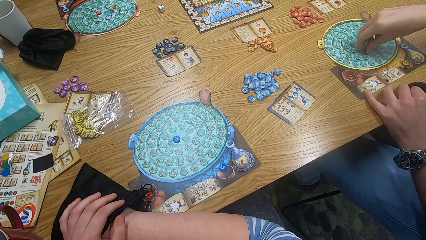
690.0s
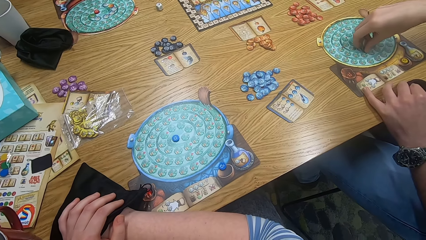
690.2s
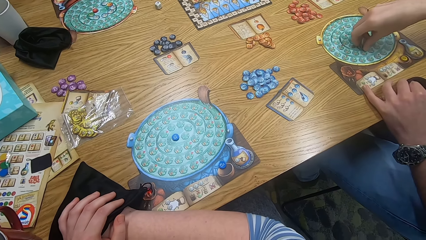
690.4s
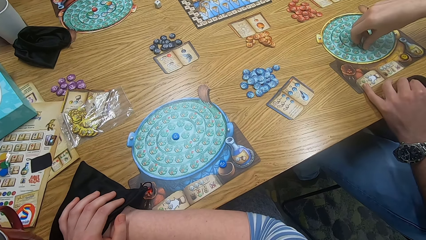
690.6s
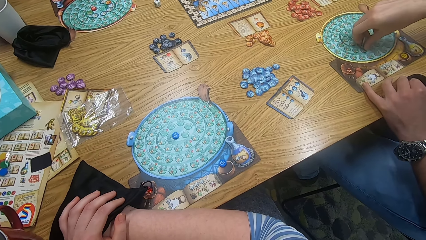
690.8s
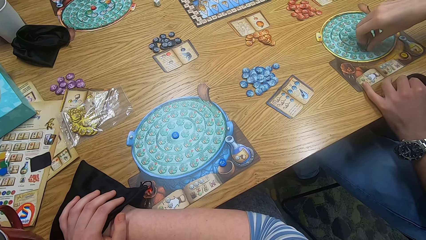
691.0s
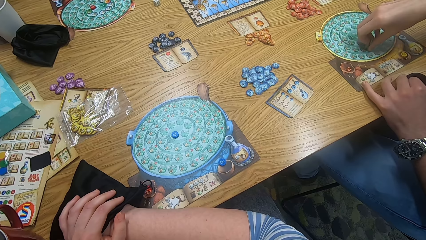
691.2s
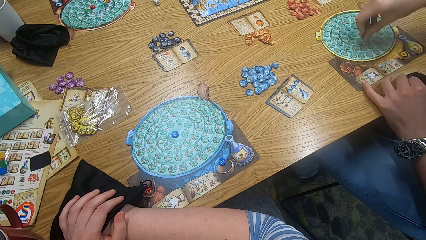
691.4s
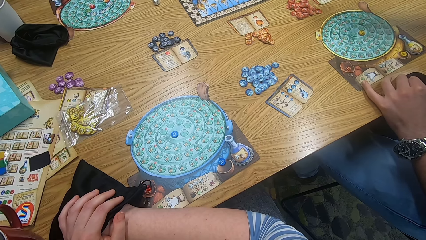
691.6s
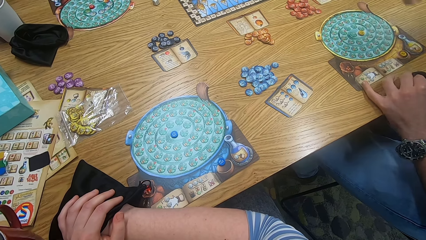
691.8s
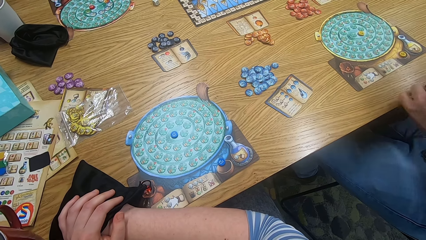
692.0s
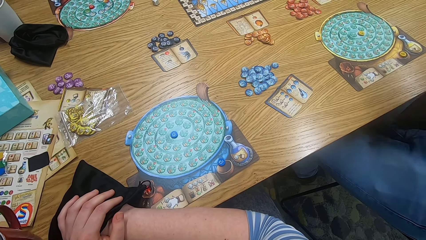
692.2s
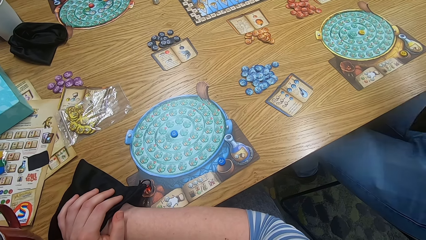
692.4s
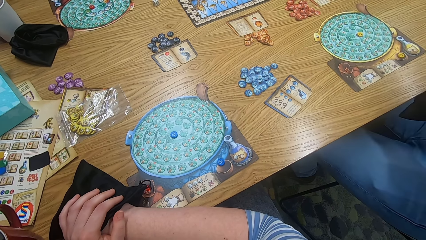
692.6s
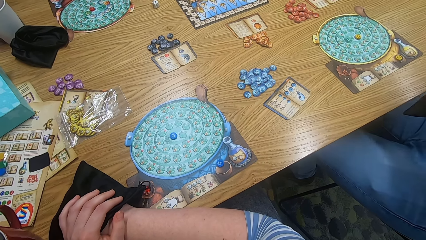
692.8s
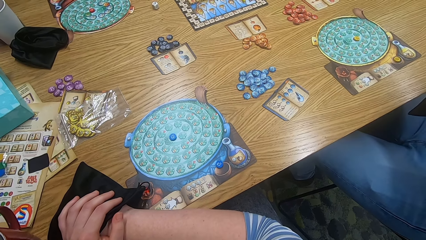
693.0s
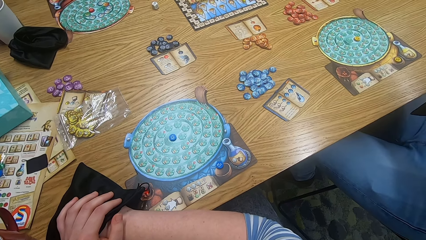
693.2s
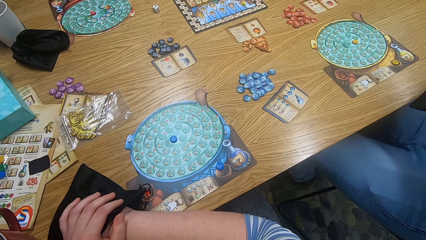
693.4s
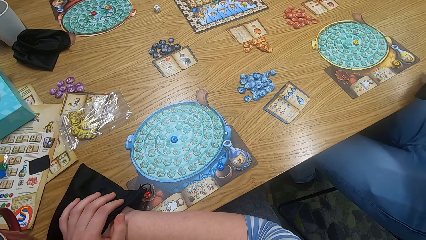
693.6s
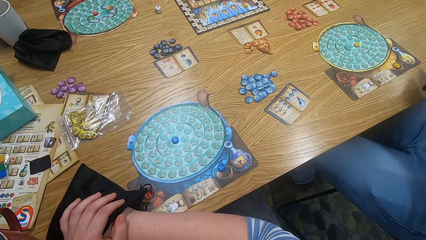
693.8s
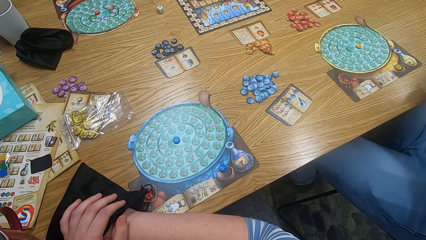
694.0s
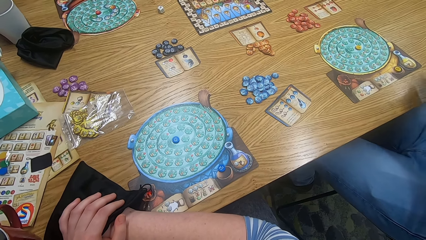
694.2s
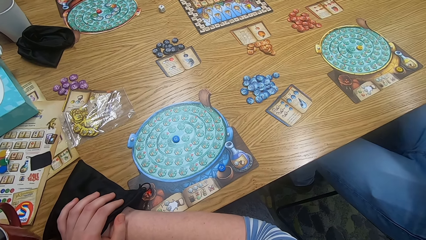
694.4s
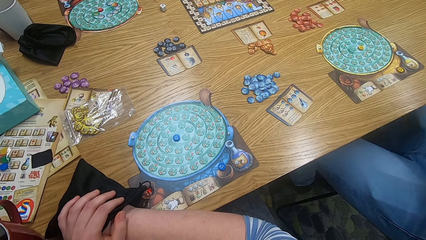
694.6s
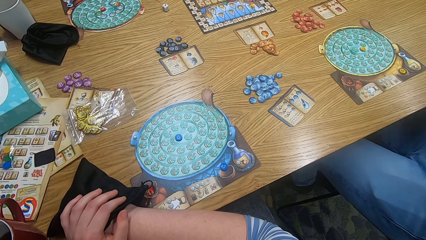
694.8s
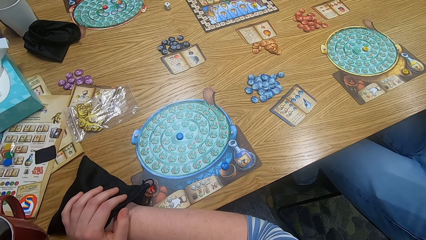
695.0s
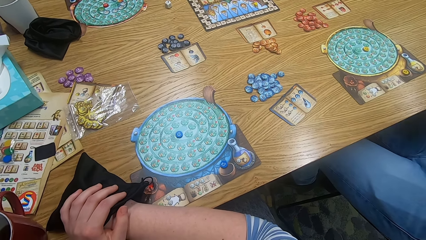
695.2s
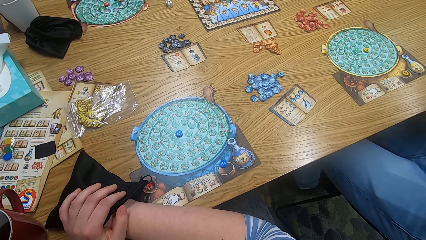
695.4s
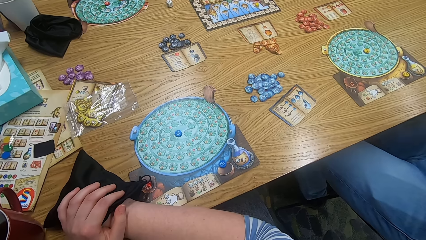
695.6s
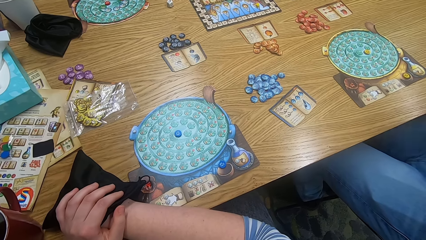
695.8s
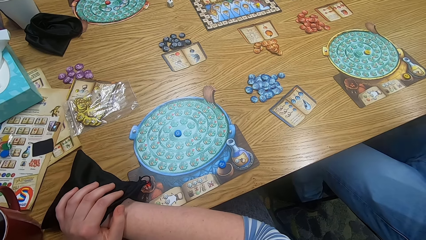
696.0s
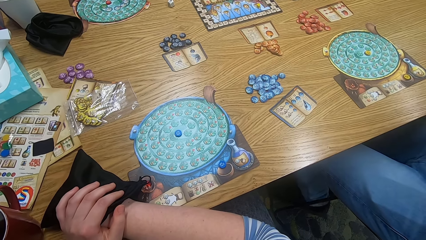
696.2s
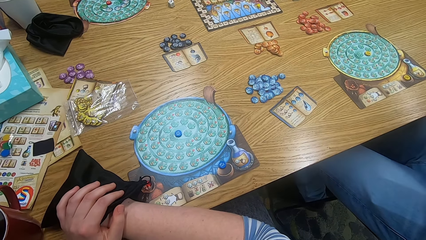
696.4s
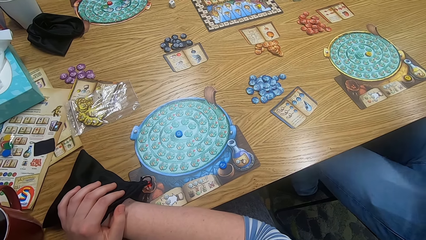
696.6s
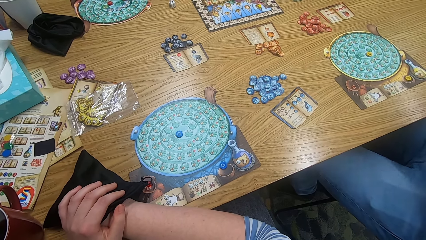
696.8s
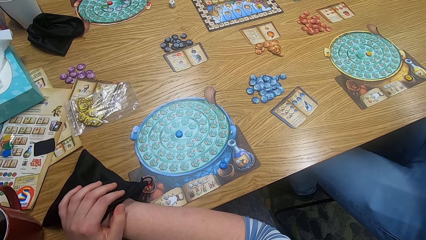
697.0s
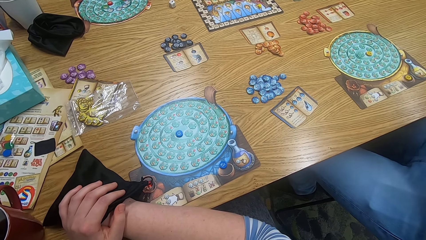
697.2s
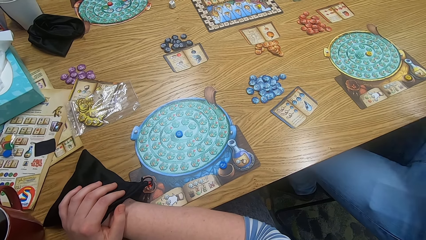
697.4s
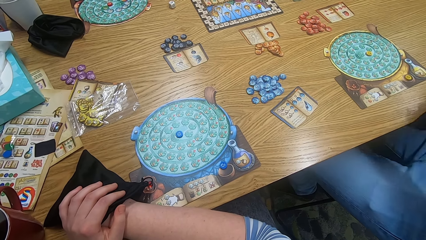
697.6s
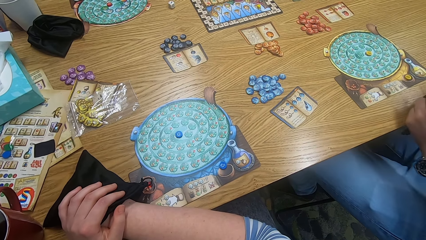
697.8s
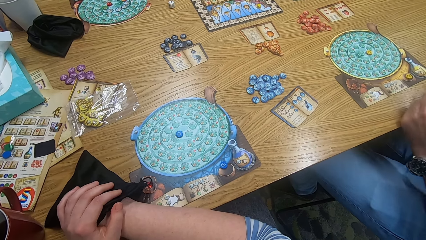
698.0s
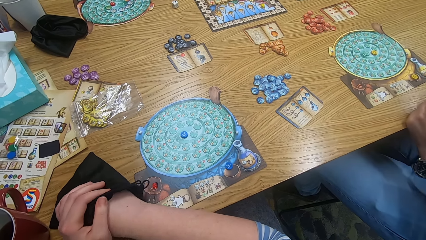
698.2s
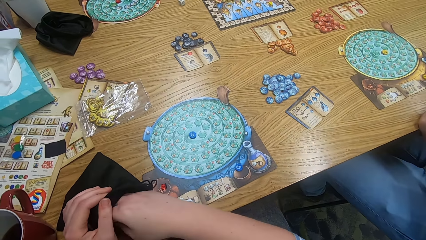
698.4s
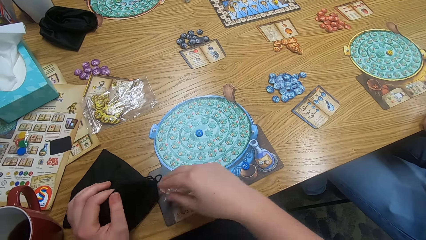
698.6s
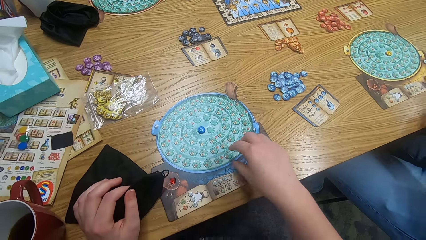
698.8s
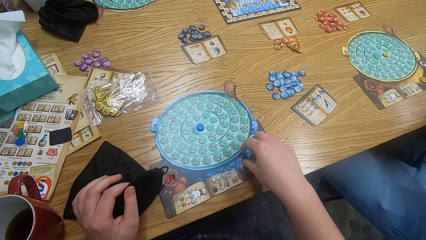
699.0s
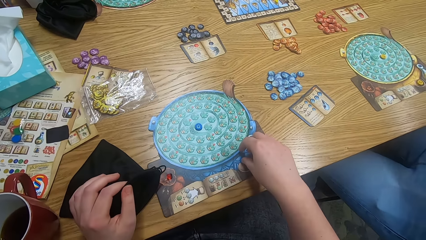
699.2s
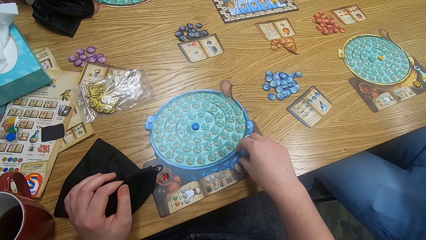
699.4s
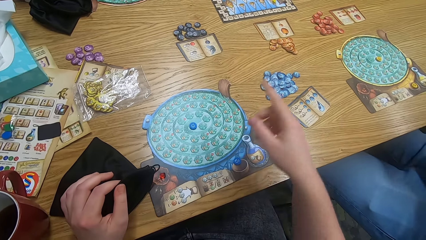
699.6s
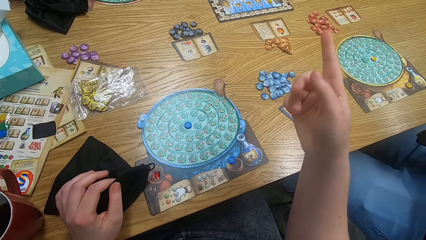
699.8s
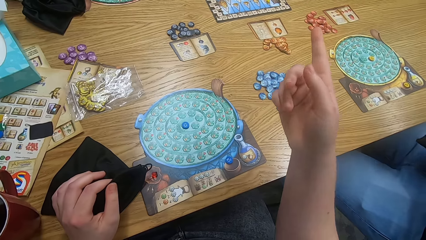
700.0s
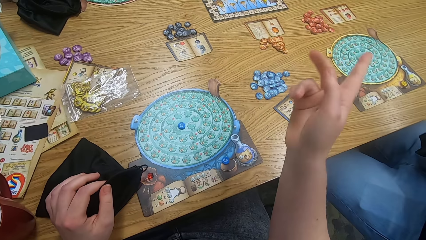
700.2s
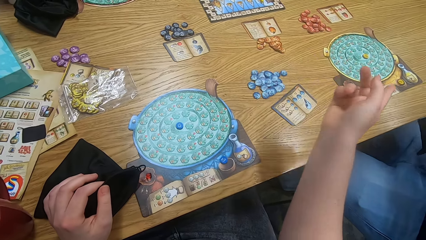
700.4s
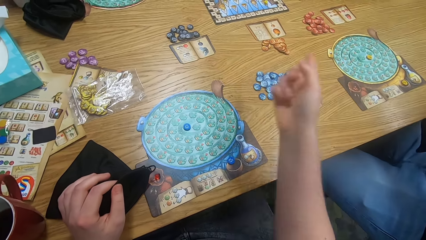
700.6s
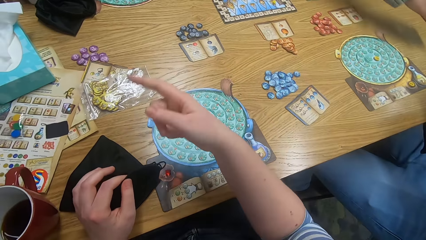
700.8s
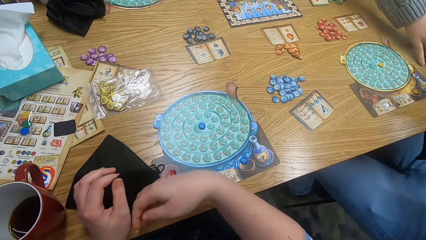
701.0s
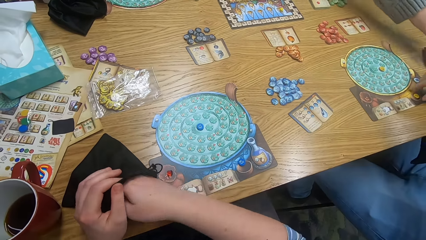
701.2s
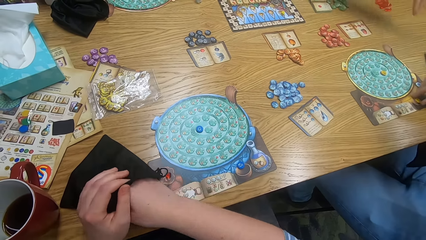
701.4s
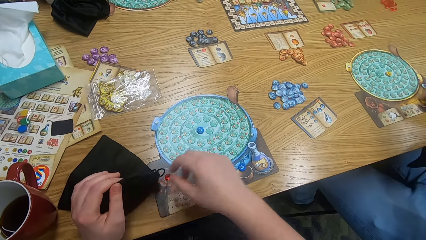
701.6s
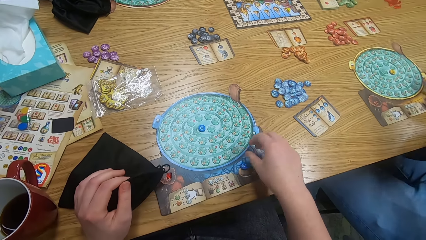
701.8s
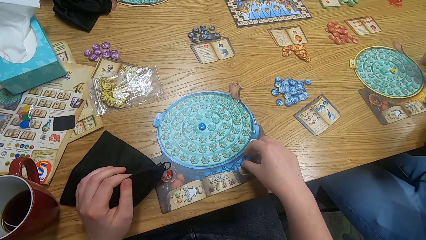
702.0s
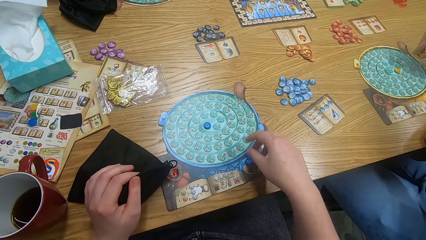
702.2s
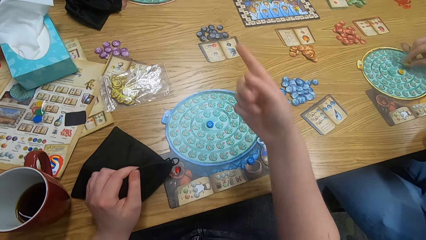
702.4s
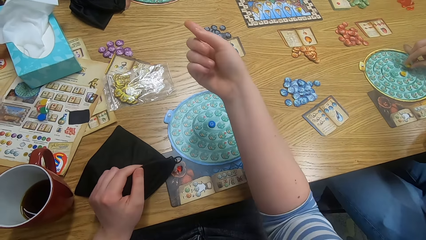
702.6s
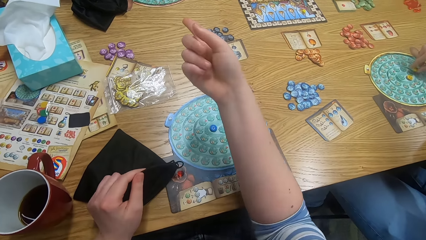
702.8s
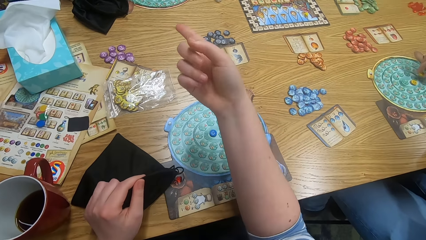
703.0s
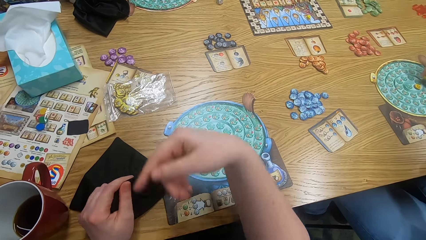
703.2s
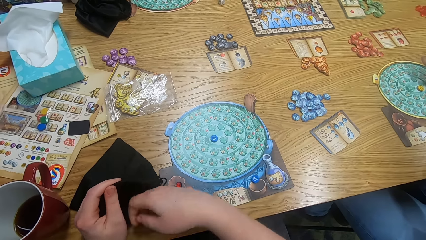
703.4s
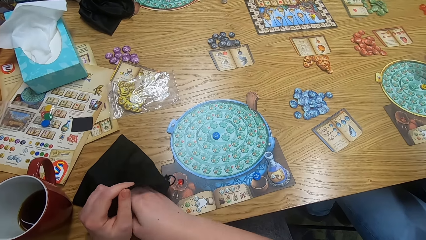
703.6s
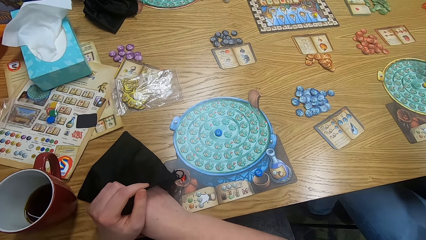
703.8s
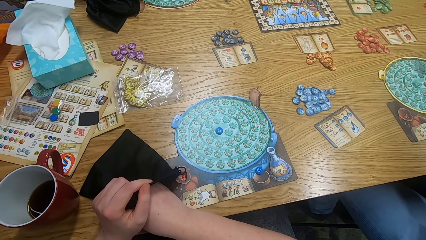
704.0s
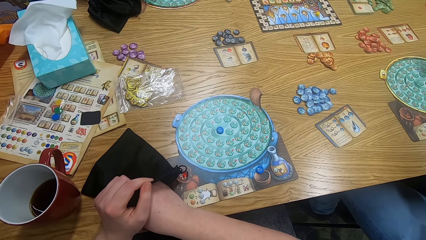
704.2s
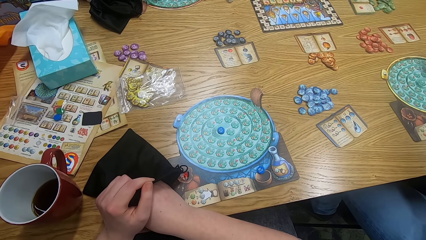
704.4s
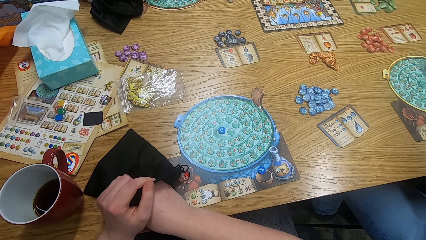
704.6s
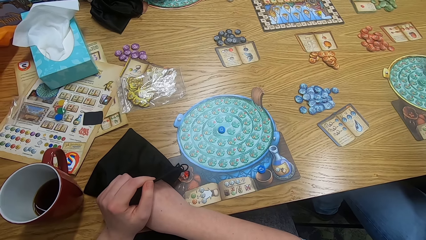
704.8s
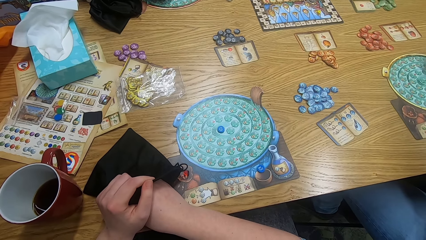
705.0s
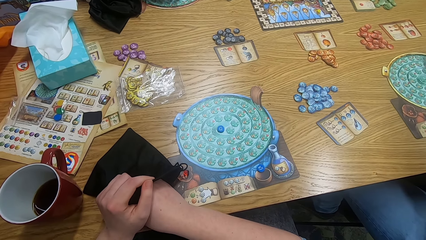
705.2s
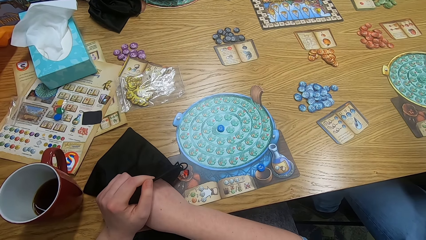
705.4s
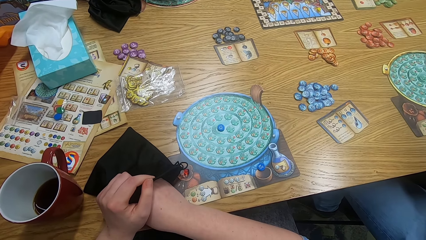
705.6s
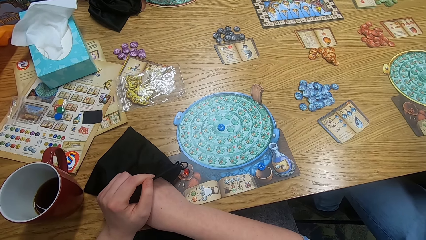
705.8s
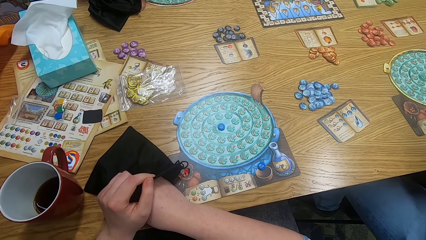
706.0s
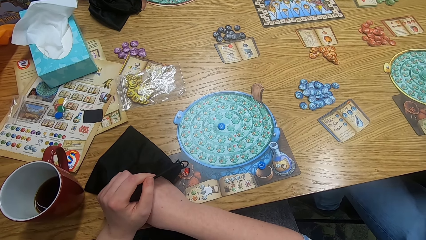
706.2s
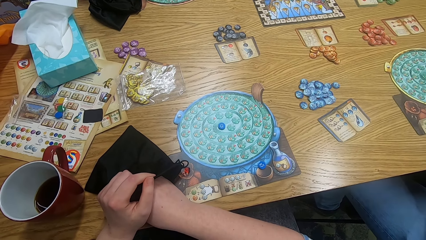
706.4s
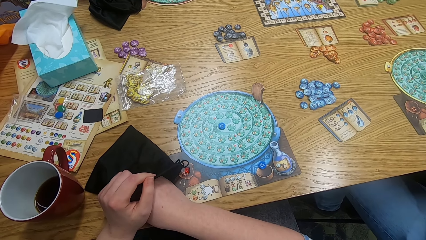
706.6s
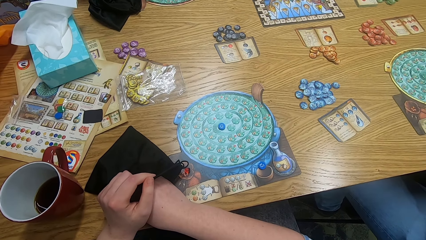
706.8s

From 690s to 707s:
A man puts hands inside the bag. The camera wearer puts a hand inside the bag and looks around. They put a hand inside the bag. The man puts hands inside the bag. The camera wearer plays the something game. They point at something. They move a hand. Another man moves hands. The camera wearer puts a hand inside the bag. They play the something game. The first man plays the something game. The camera wearer moves hands. They put a hand inside the bag. They look around and put a hand inside the bag.
